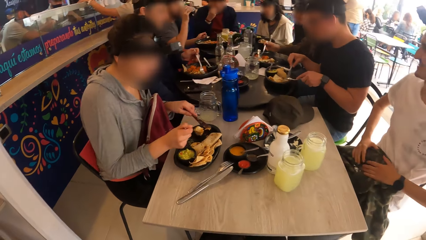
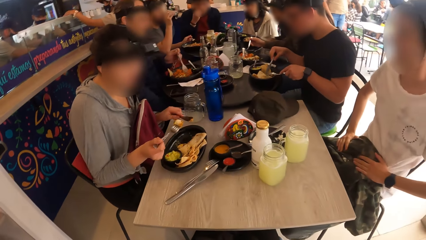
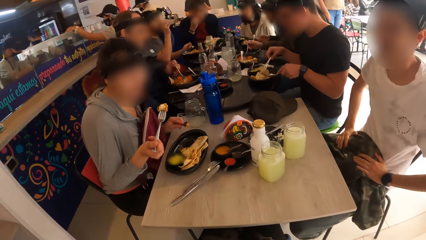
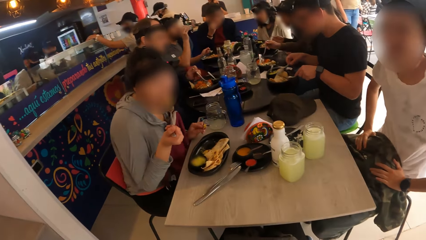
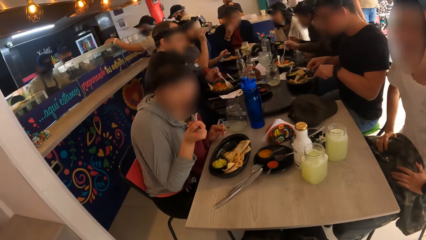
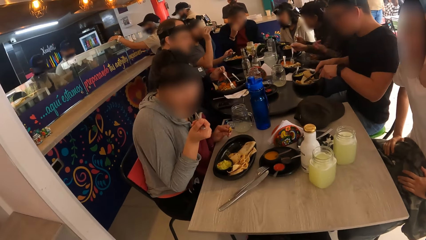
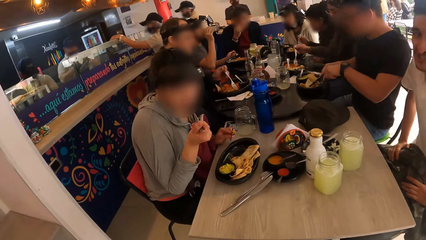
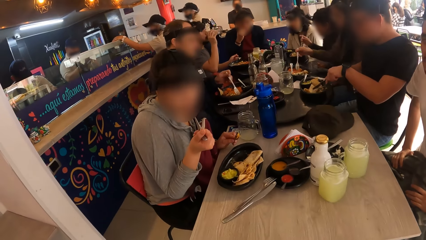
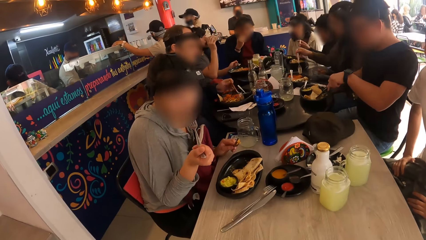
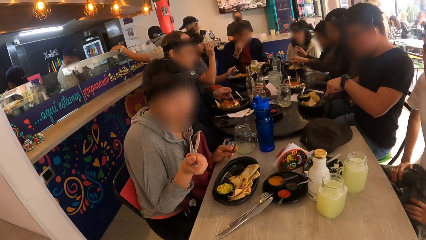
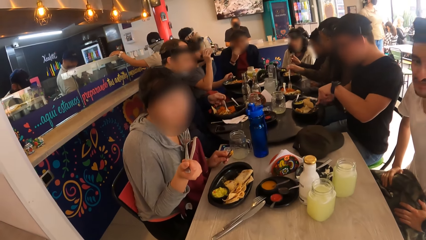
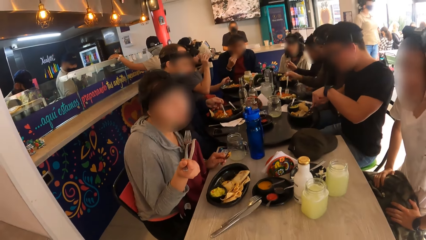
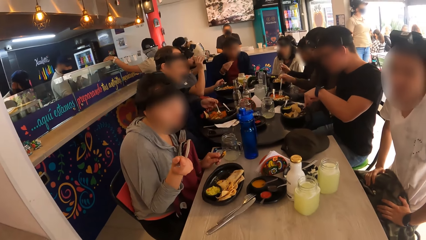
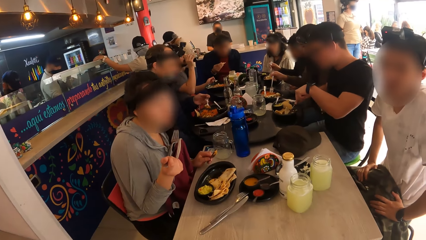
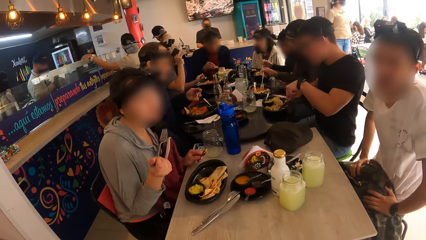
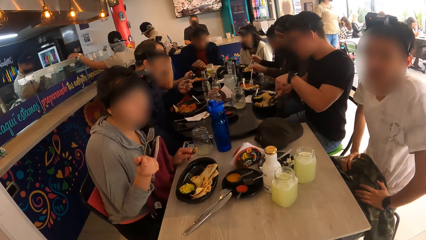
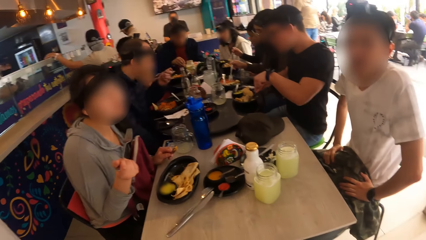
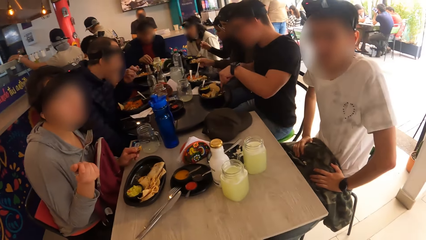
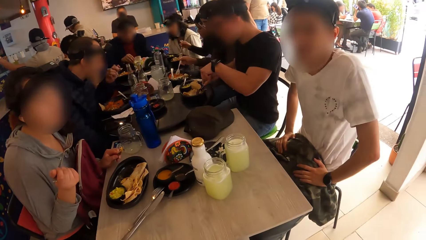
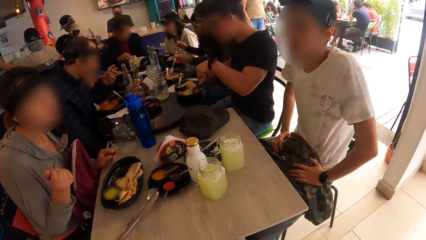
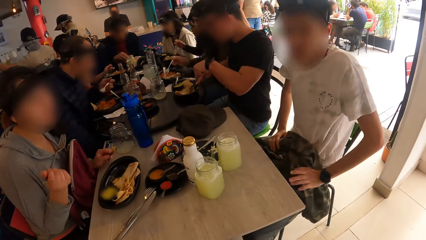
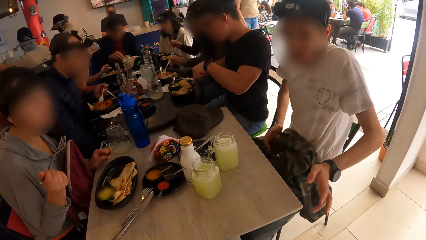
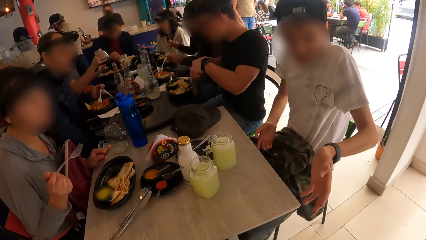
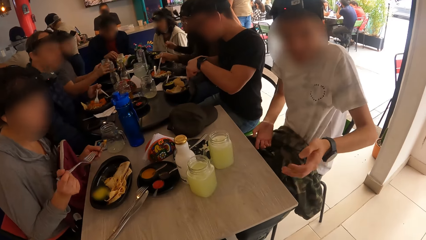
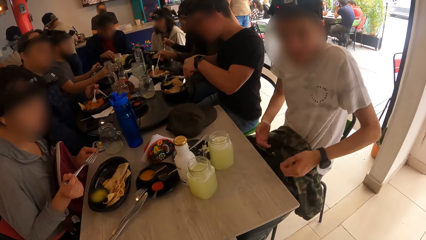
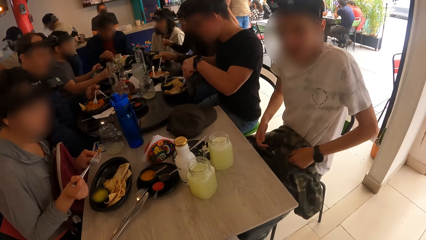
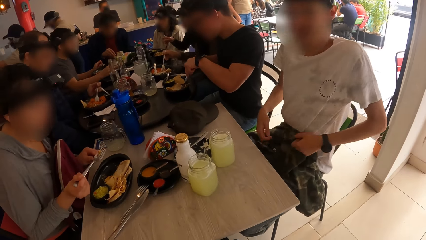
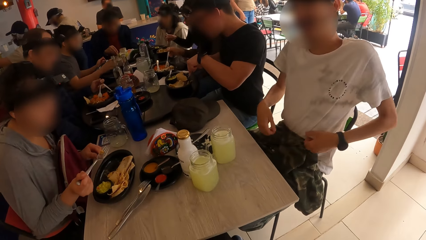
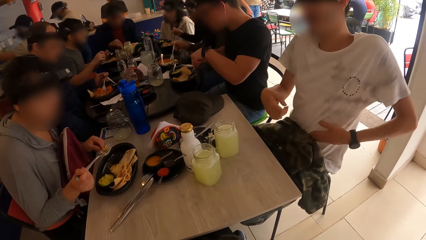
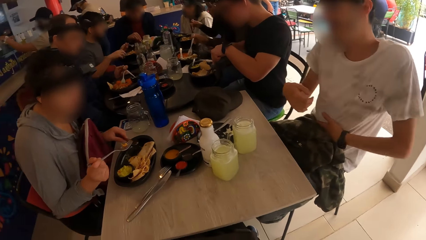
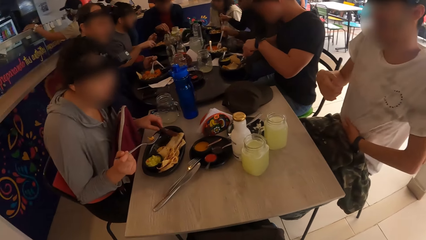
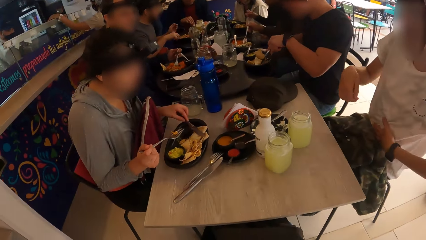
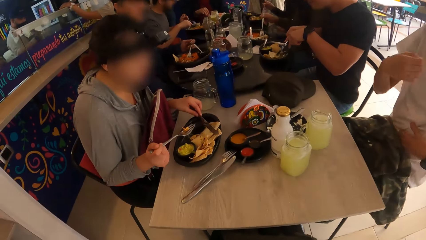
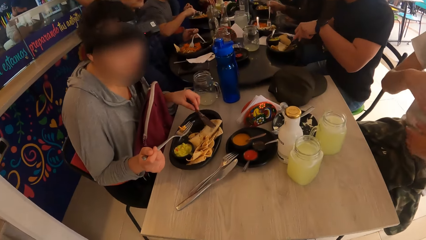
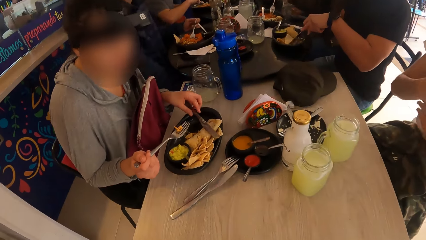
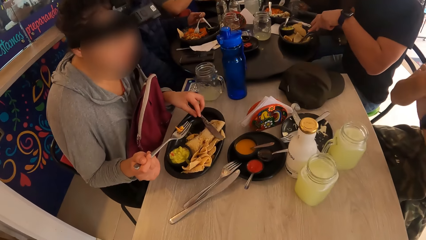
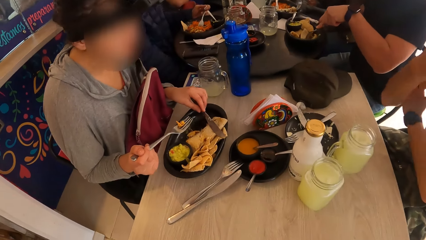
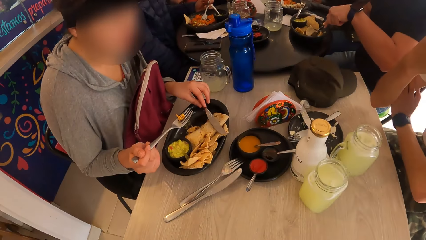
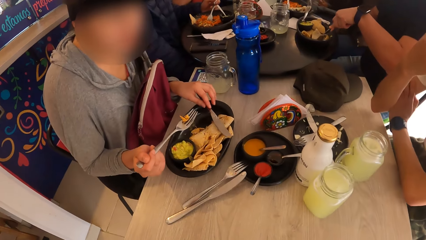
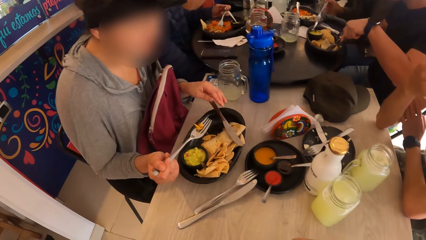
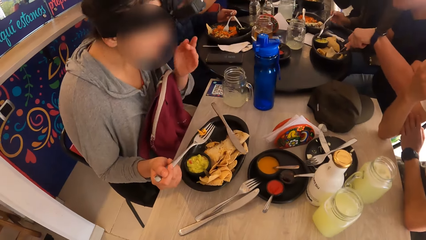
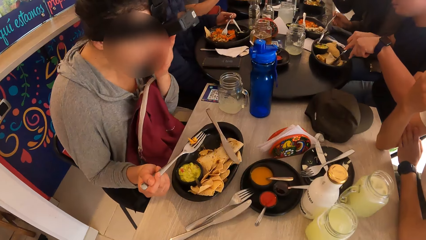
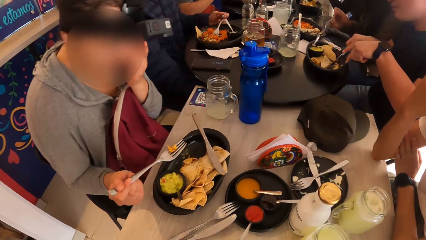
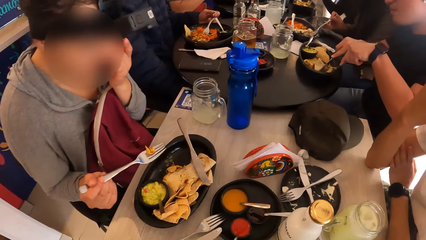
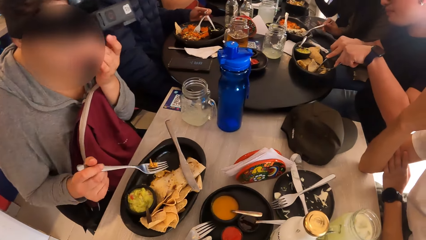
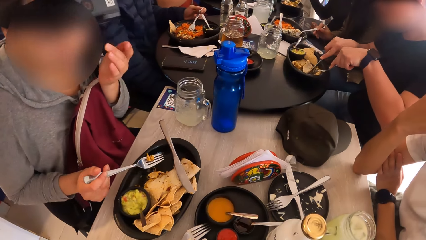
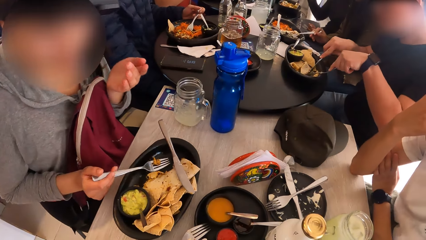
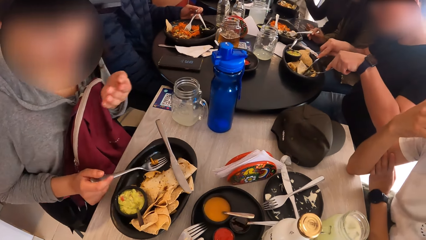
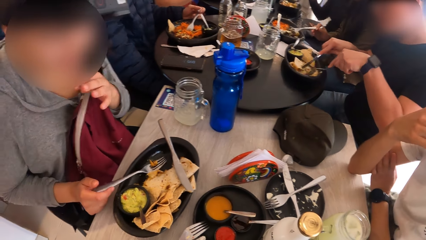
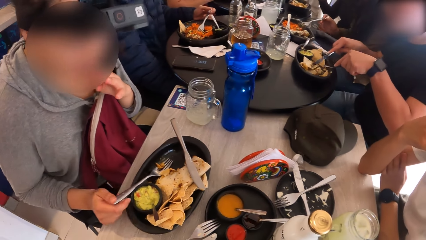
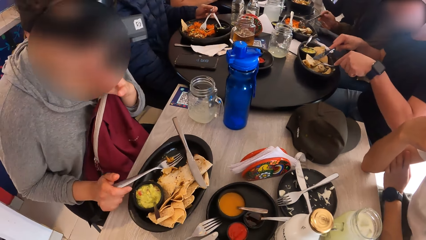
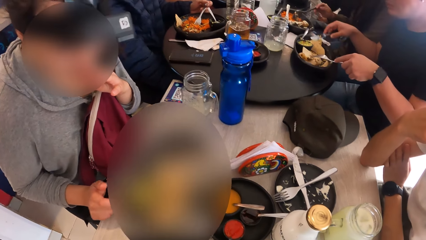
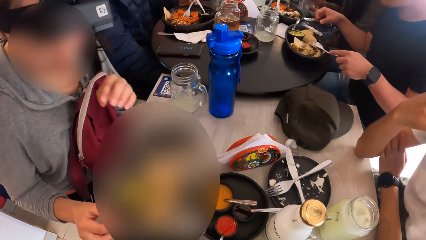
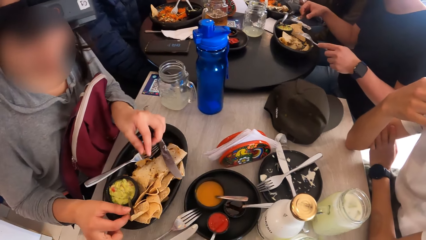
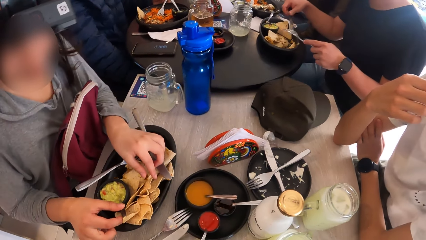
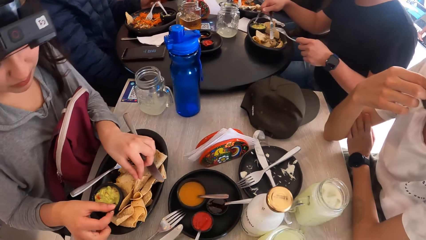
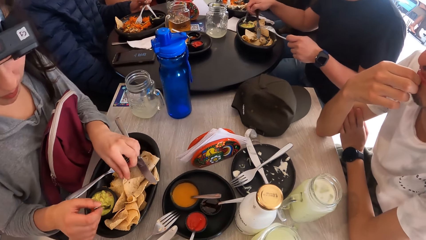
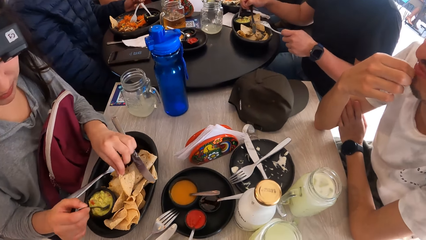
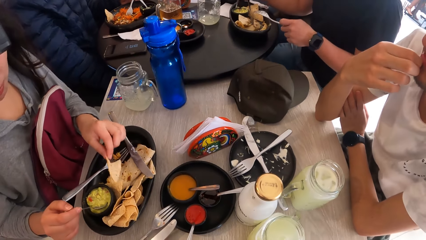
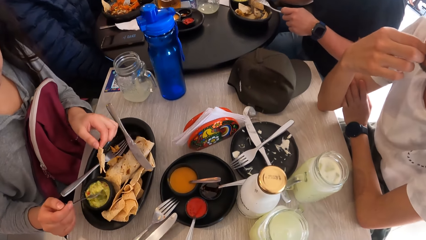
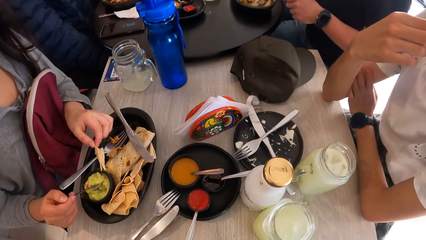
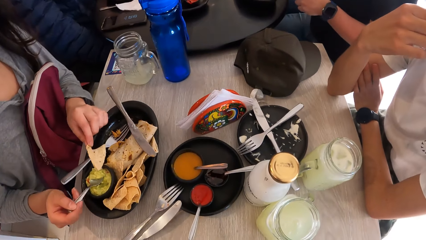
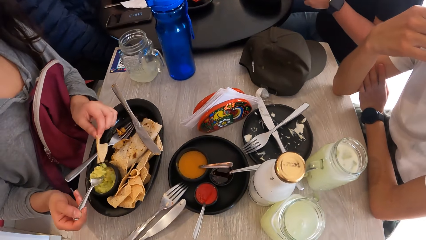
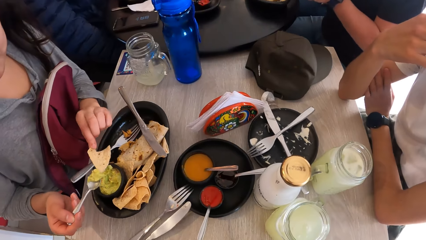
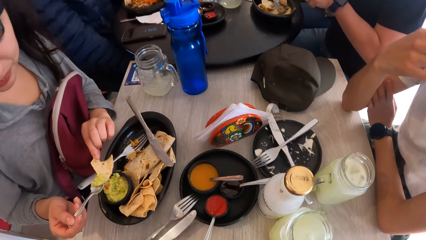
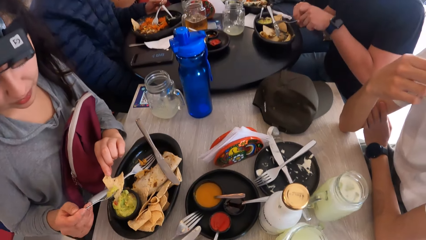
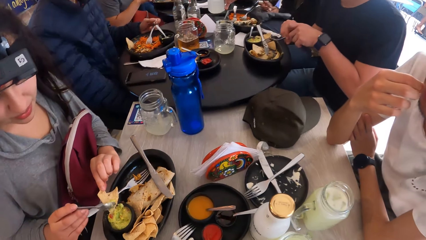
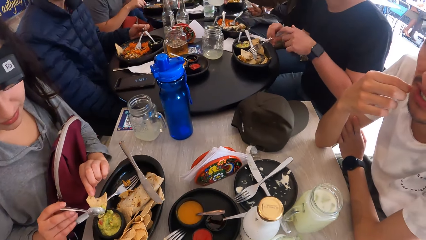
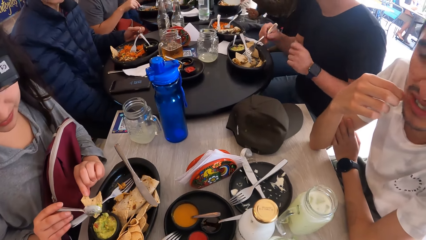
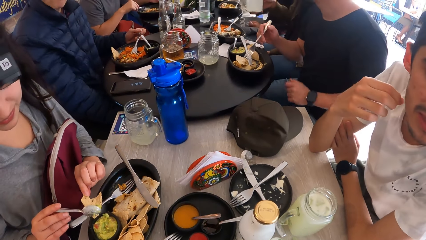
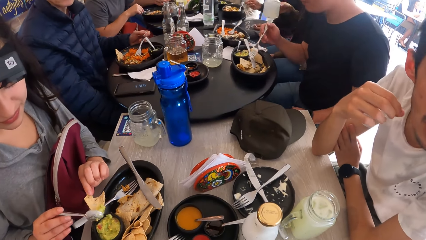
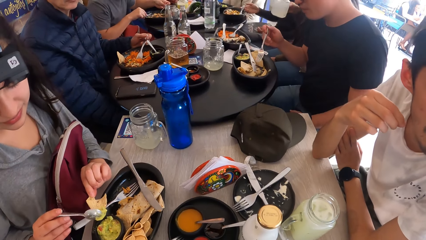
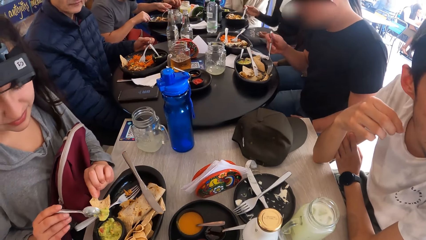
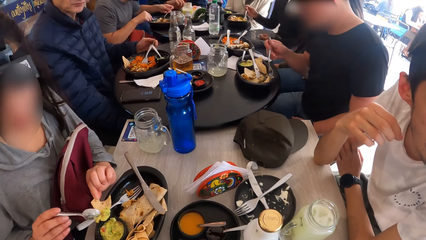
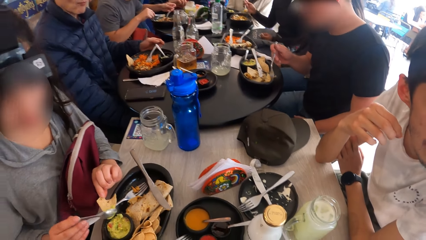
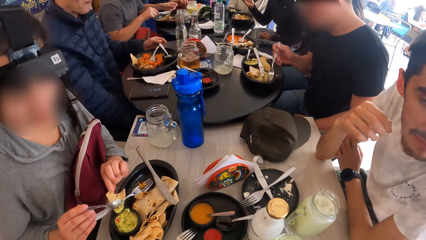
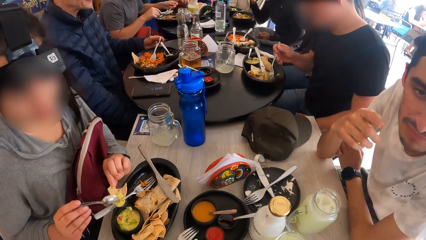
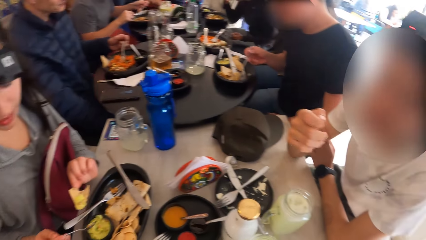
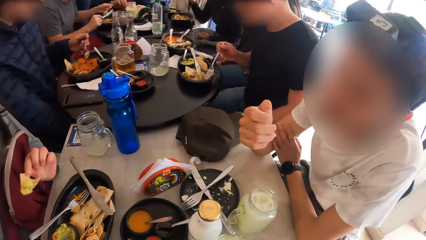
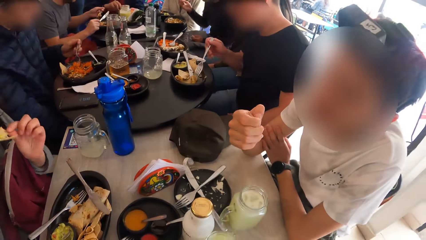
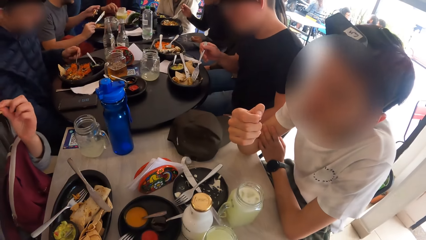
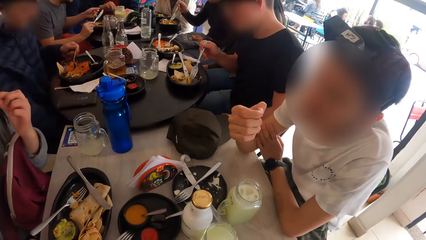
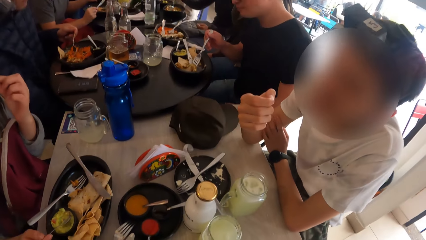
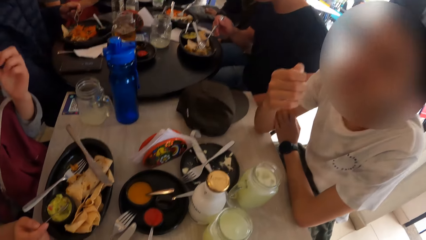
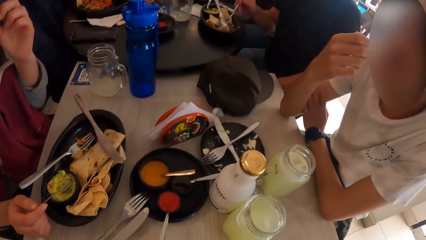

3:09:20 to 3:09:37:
A lady eats food. The camera wearer stares at a man. The man converses with the camera wearer. A woman drops the knife on the plate with her left hand. The camera wearer stares at the table. The woman drops the fork on the plate with her right hand. The woman eats the taco and spice from the plate and a cup with her left hand and a spoon in her right hand. The camera wearer stares at the man.
